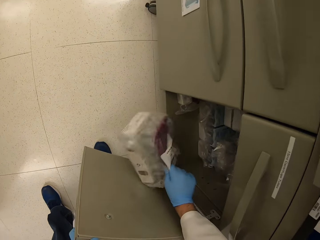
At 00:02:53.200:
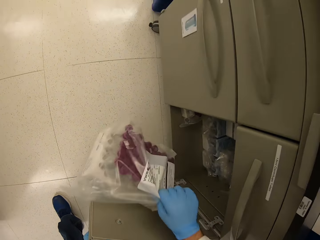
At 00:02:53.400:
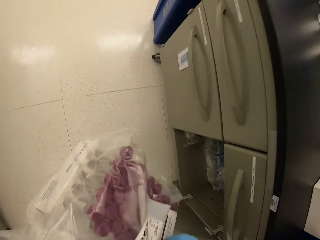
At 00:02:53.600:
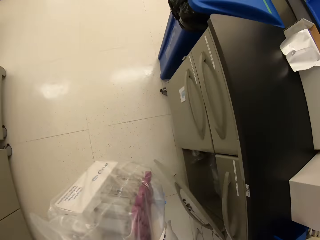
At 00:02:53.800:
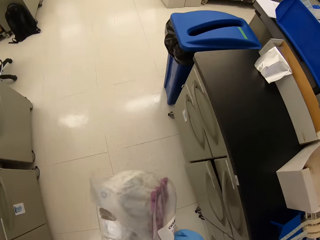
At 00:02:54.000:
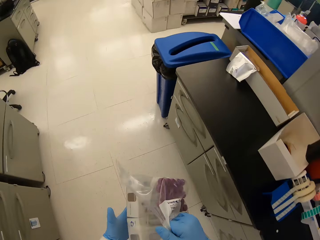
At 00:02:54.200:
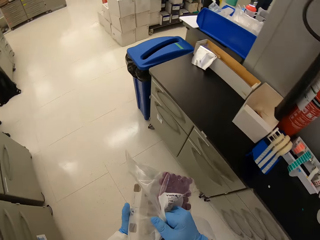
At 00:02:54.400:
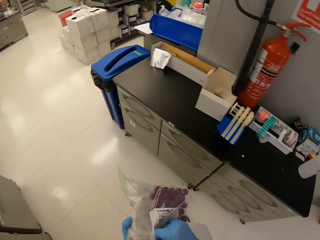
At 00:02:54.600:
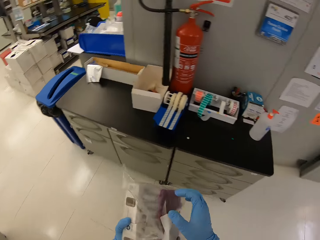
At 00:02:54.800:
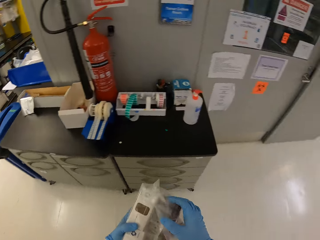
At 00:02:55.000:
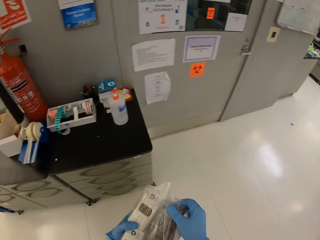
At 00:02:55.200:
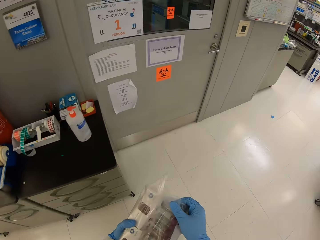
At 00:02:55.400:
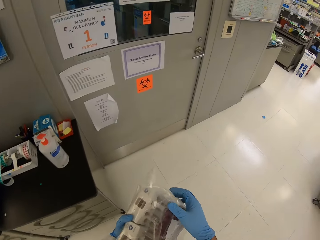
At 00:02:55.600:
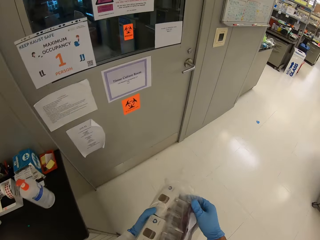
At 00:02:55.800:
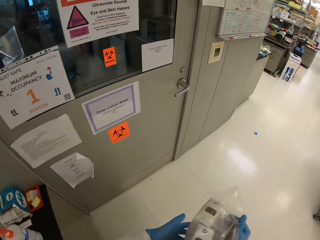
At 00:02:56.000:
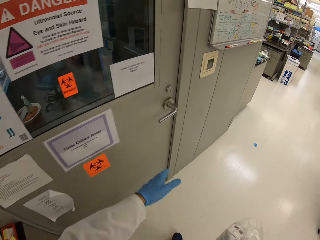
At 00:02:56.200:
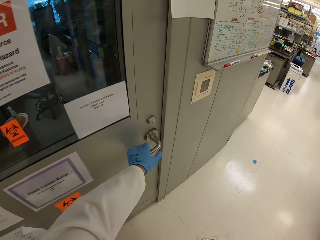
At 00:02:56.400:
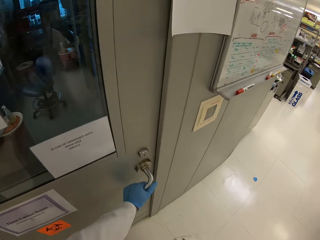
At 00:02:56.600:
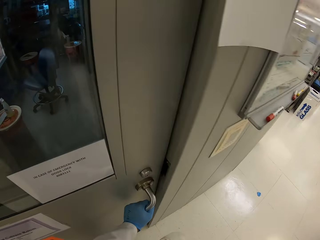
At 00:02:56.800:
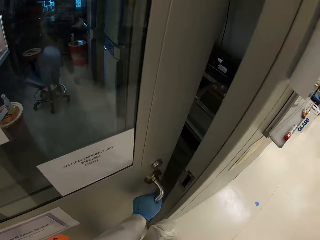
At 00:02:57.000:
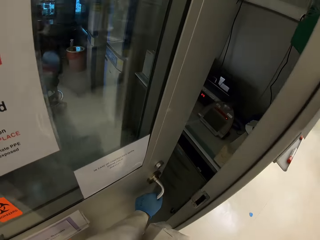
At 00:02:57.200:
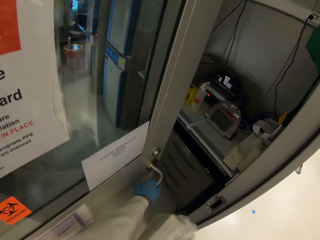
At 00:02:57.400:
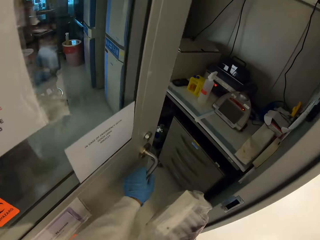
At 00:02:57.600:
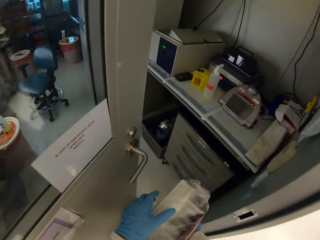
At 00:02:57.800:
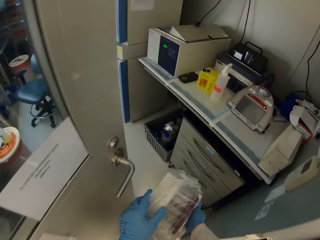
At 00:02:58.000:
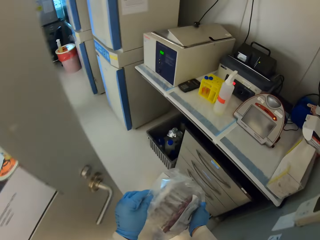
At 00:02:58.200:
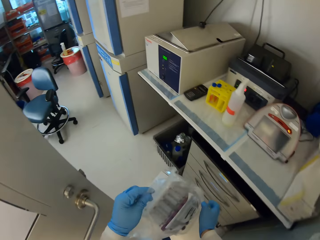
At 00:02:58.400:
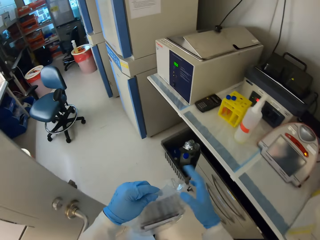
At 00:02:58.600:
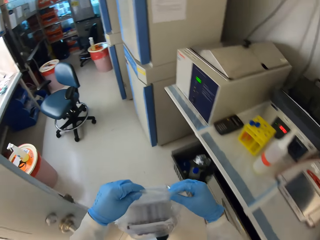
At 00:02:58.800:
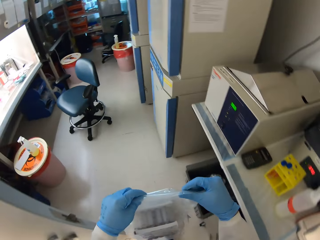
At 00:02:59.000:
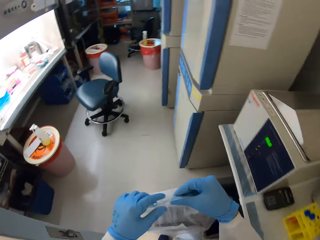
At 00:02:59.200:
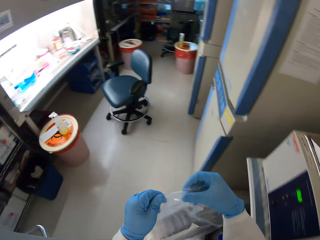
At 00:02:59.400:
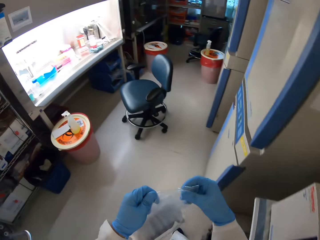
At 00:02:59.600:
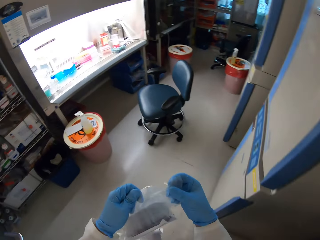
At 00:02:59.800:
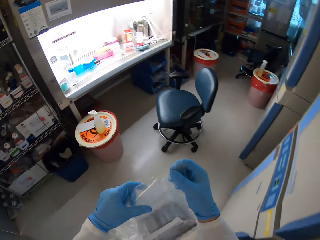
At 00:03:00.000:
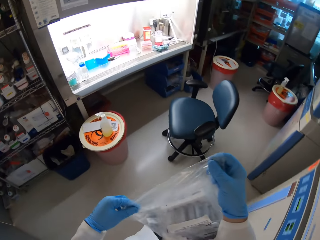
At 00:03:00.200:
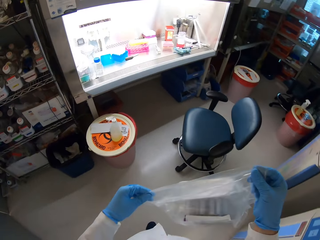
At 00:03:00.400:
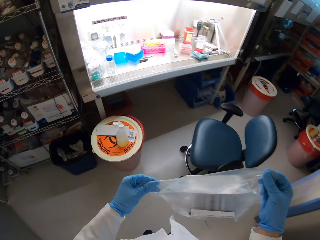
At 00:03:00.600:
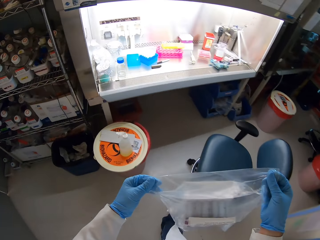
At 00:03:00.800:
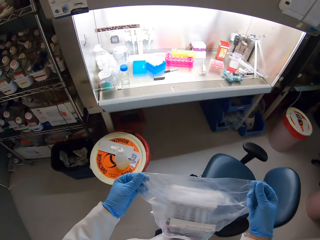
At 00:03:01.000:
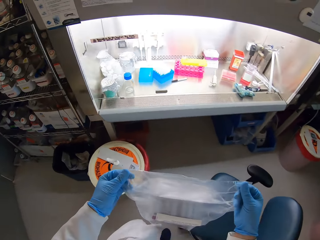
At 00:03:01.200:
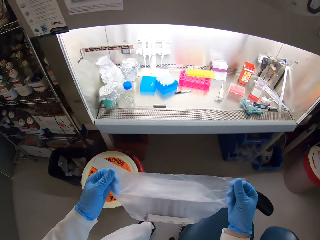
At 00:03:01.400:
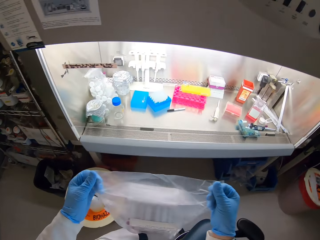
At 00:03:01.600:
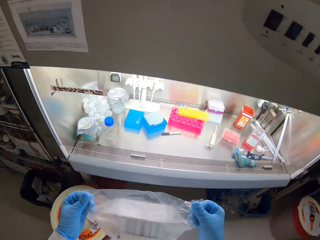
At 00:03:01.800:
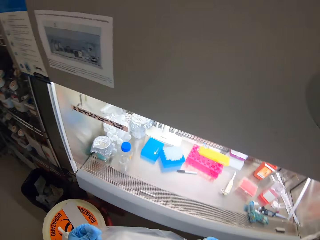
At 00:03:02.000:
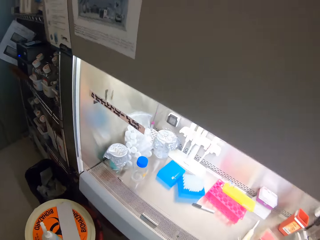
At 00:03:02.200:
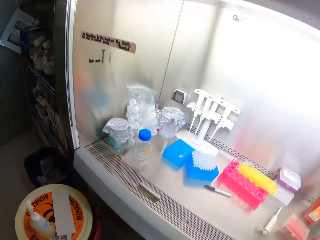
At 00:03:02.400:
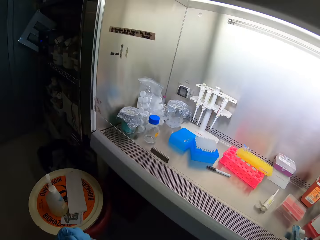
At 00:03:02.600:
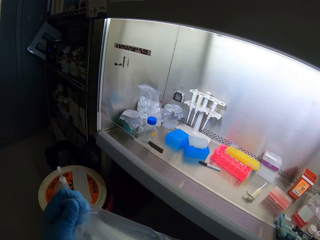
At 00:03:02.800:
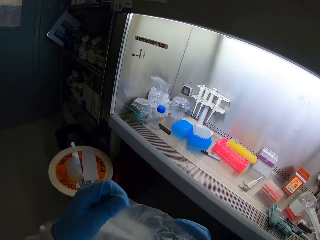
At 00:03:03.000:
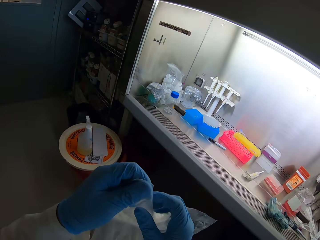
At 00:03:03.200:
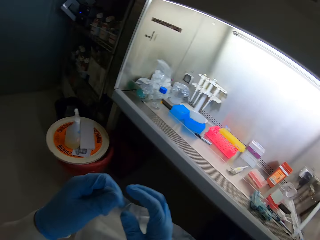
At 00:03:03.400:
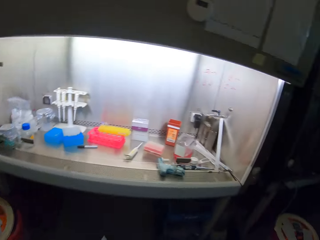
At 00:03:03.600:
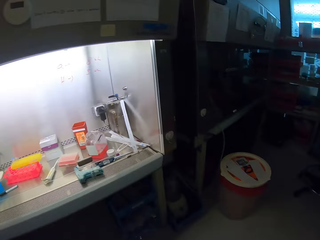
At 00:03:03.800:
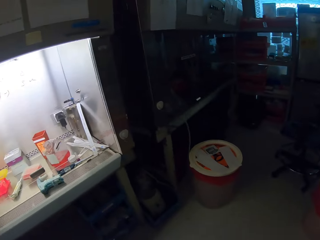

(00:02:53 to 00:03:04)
The camera wearer takes out a packet of test tubes. They hold something. They close the drawer door. They open the room door.

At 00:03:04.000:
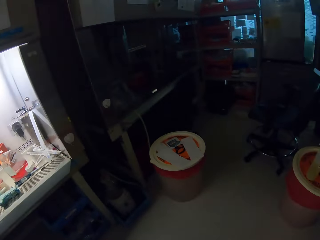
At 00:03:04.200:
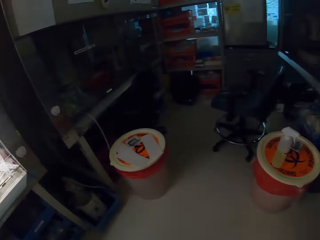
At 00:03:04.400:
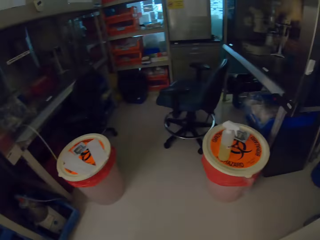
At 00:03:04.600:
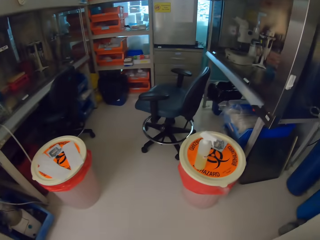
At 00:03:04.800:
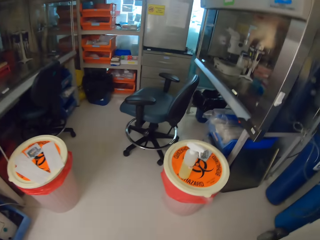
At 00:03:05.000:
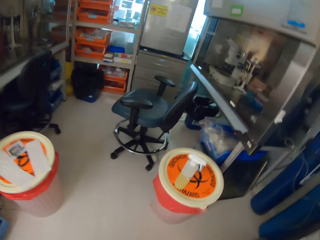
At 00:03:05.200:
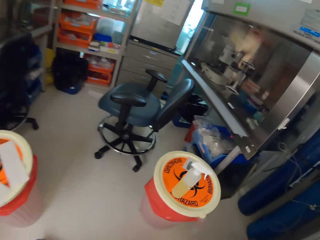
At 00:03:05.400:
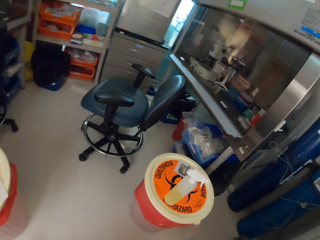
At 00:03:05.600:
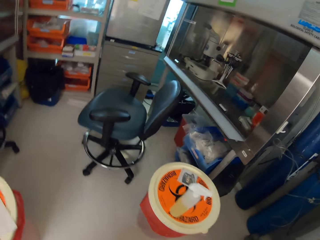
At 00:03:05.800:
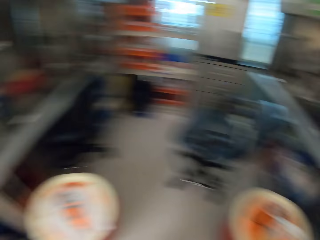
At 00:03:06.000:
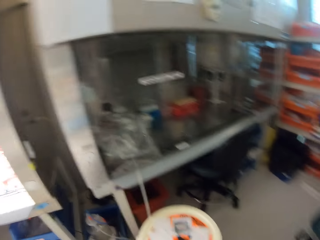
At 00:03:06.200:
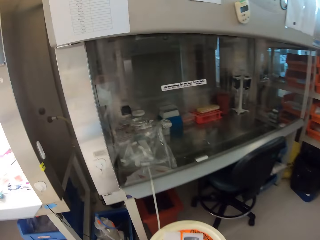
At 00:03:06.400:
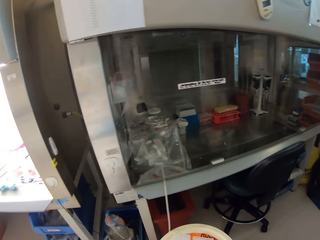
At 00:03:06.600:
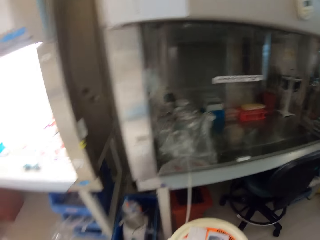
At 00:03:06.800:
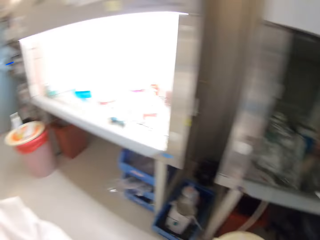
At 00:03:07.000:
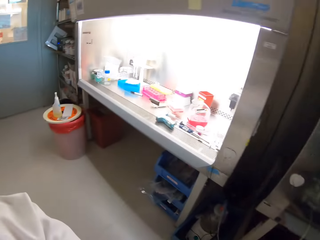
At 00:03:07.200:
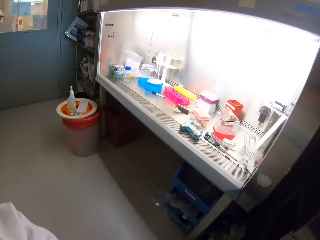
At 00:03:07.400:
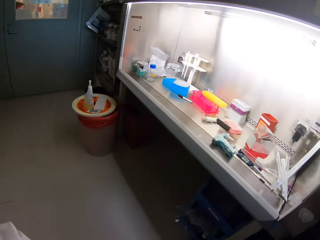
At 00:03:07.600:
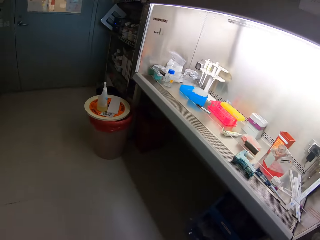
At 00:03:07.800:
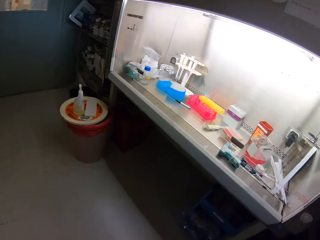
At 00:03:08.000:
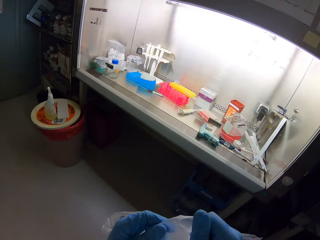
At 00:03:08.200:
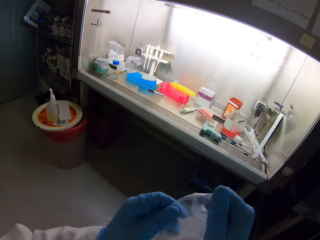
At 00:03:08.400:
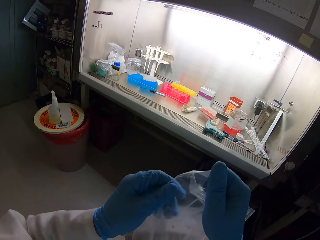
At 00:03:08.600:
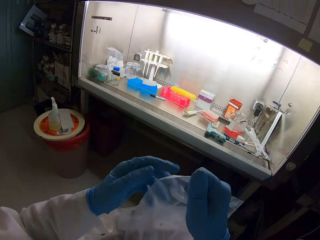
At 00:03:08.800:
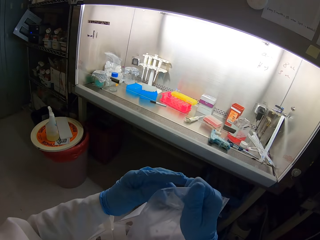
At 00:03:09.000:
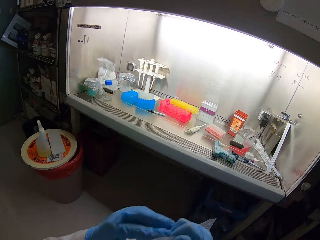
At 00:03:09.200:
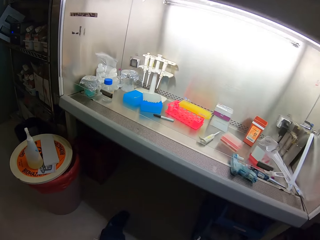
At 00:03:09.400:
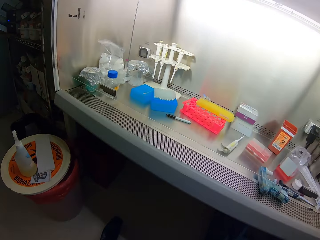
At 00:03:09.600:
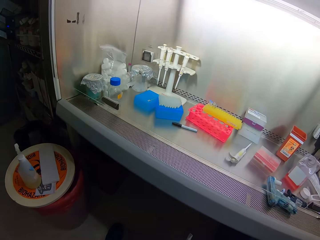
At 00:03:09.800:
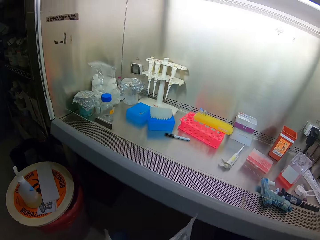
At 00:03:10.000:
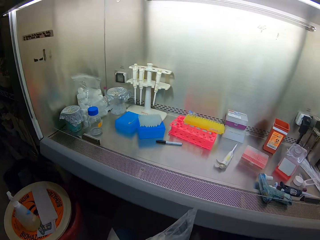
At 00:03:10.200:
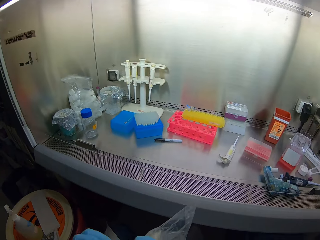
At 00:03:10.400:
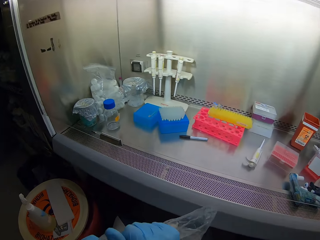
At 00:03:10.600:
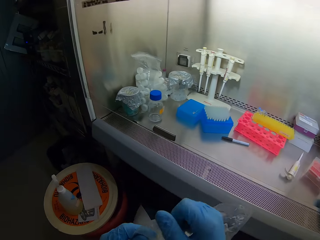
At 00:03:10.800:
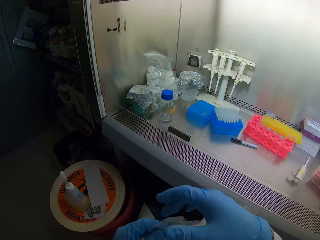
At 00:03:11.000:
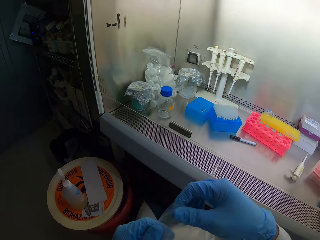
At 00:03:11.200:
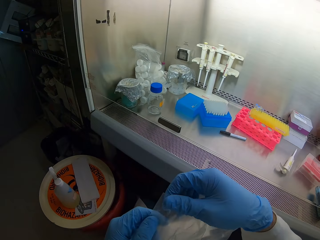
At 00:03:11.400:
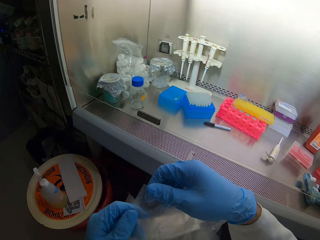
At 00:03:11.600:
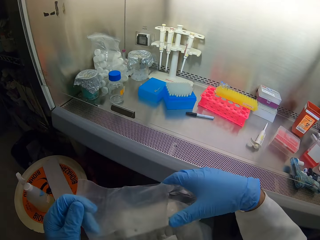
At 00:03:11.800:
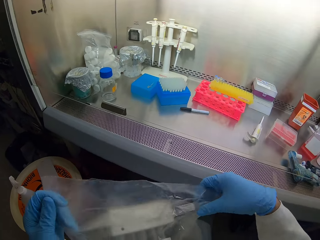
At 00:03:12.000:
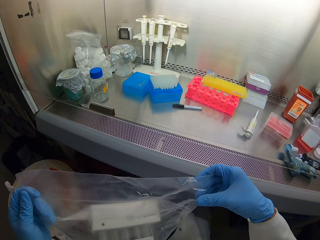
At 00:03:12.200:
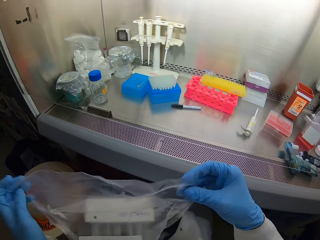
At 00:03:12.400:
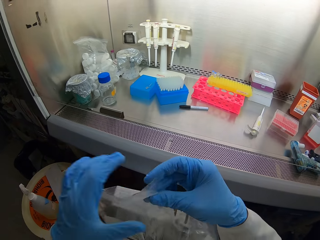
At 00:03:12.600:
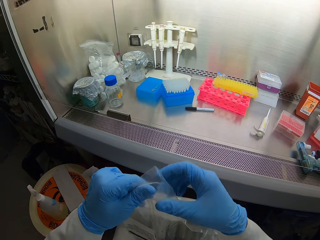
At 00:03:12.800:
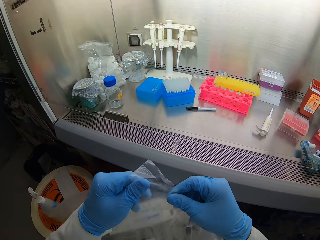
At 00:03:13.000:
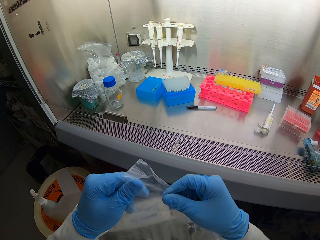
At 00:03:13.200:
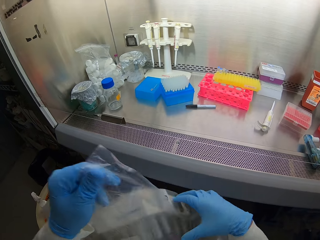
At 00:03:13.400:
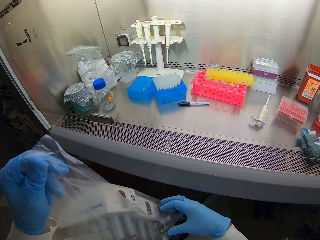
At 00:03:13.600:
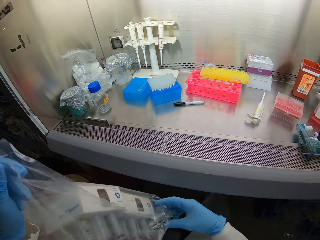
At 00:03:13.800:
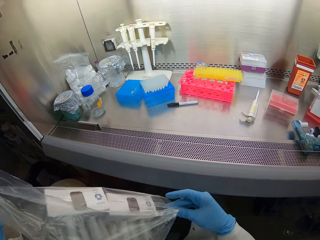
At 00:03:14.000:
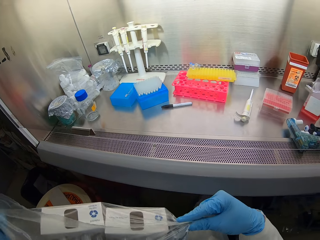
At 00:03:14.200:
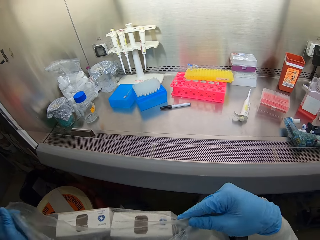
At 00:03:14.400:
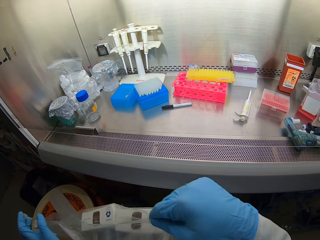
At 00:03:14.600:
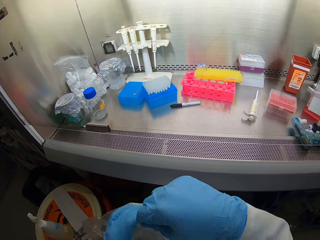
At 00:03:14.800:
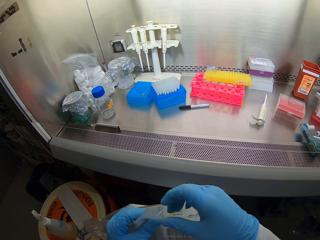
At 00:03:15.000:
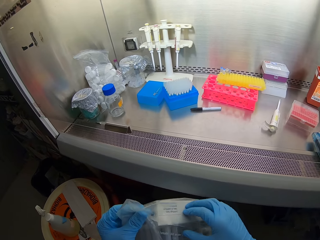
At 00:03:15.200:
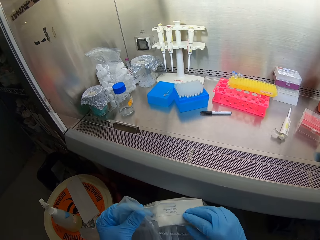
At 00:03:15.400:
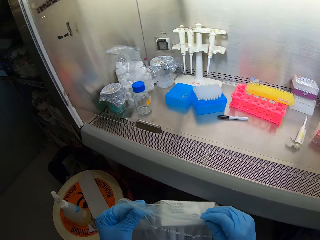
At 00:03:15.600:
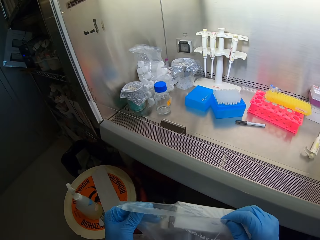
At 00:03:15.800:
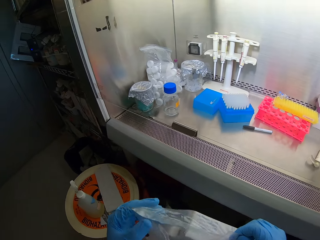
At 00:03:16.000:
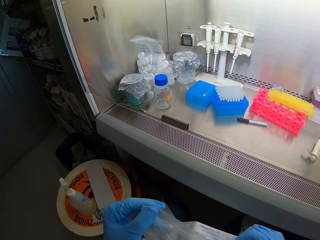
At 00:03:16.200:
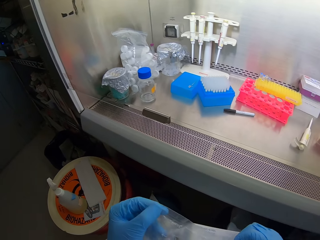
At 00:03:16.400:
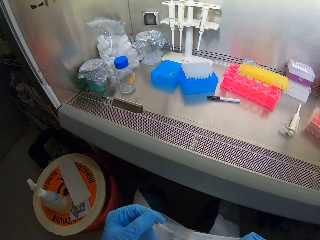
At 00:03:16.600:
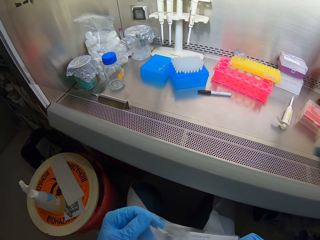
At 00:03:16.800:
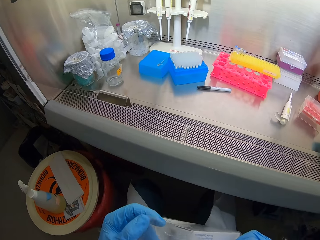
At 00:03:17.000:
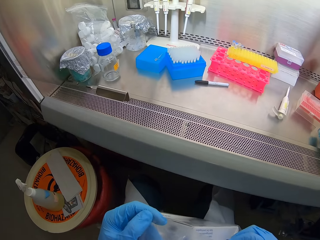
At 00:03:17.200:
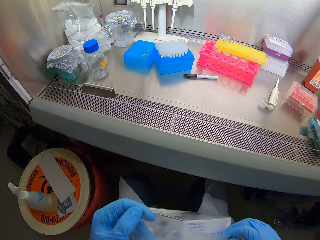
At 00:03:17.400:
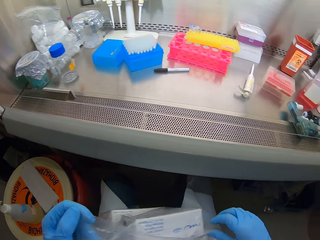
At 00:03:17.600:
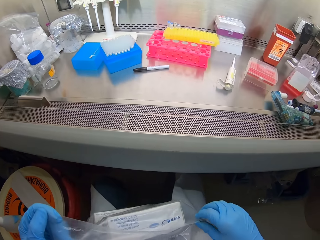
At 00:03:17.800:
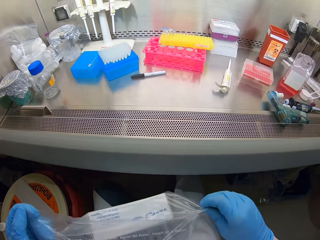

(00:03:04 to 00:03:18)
The camera wearer looks around the room. They unpack the polythene bag.
